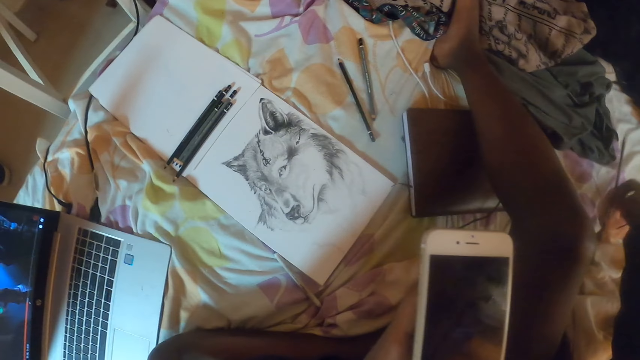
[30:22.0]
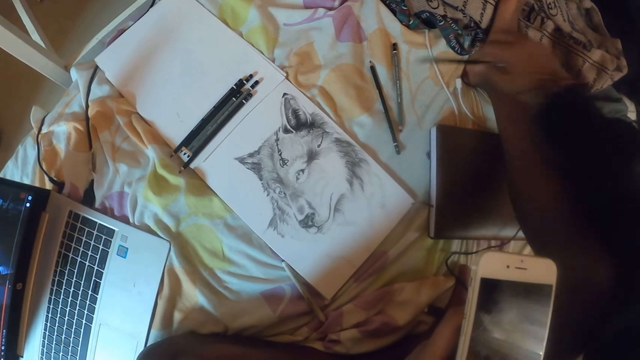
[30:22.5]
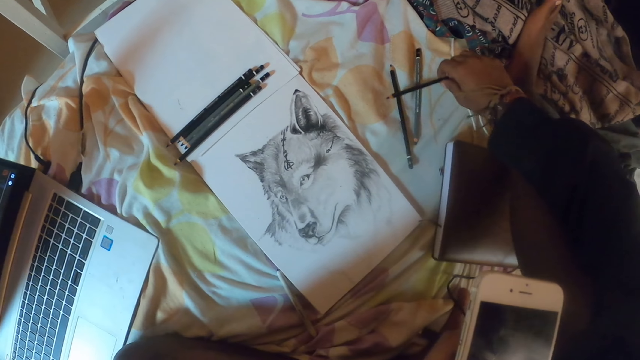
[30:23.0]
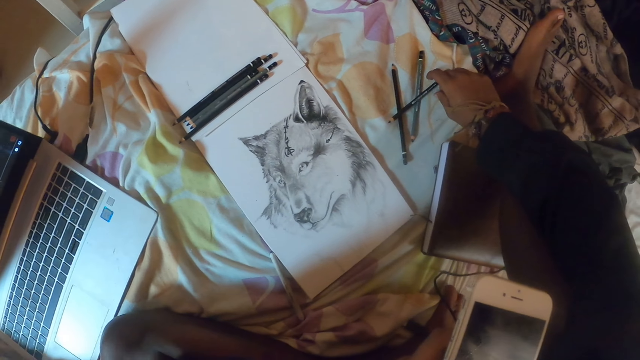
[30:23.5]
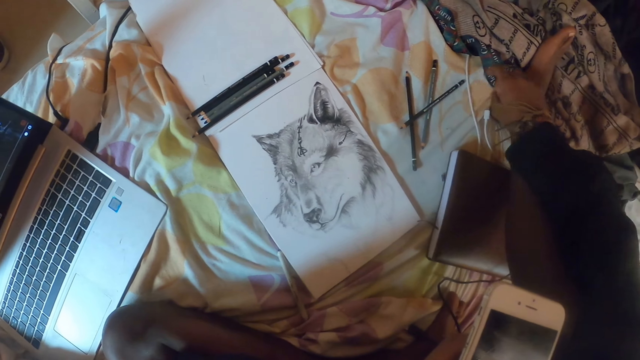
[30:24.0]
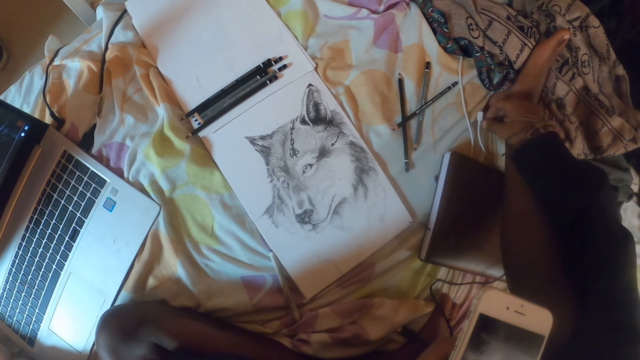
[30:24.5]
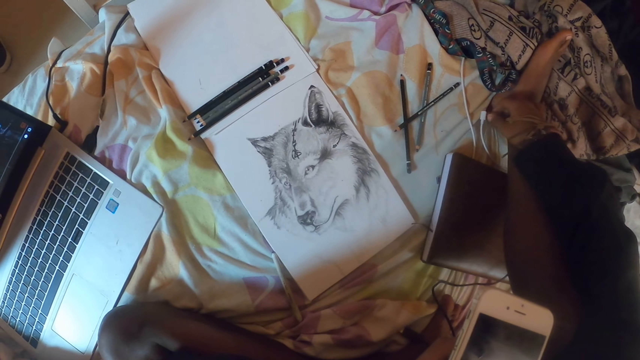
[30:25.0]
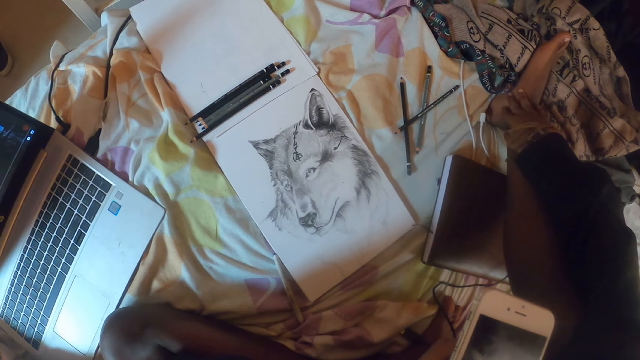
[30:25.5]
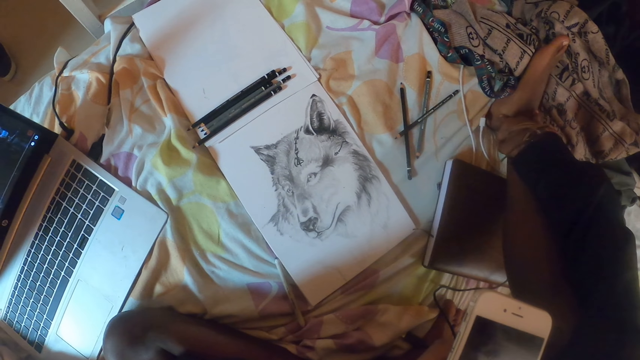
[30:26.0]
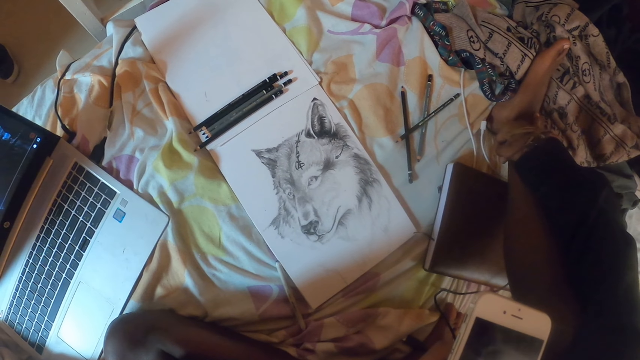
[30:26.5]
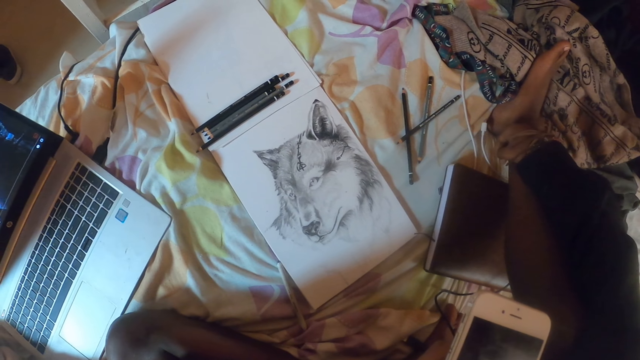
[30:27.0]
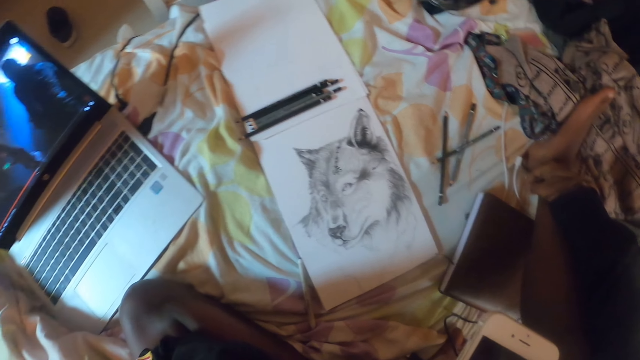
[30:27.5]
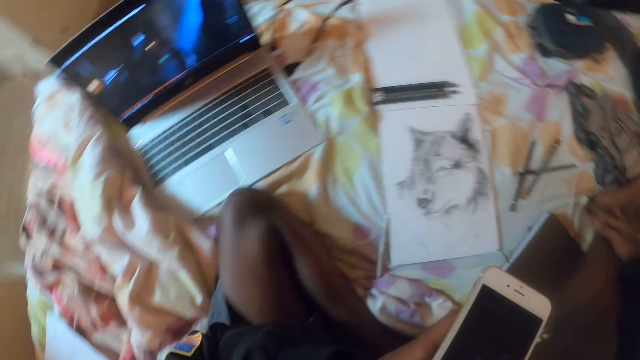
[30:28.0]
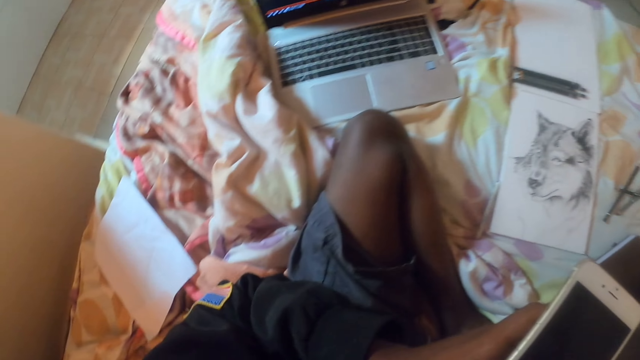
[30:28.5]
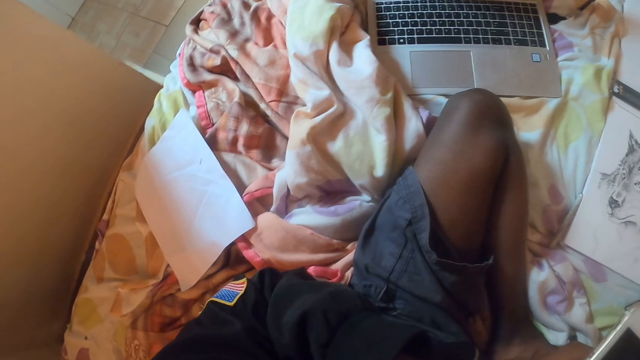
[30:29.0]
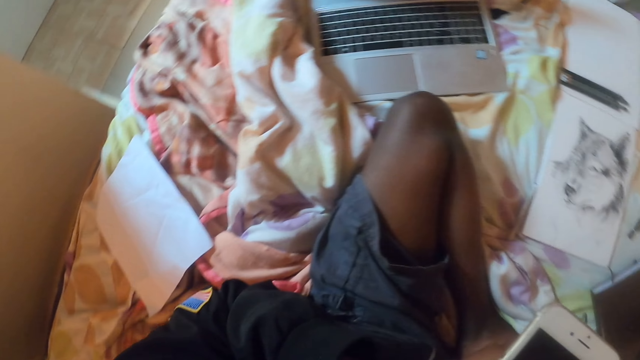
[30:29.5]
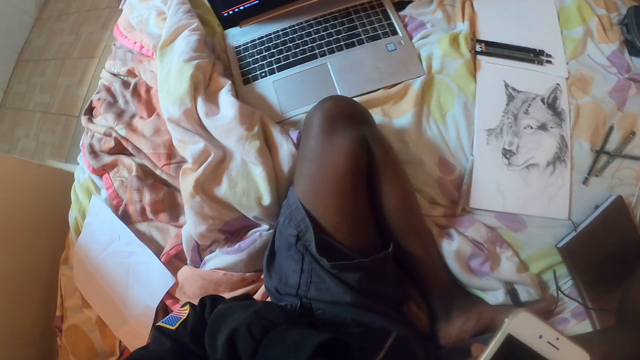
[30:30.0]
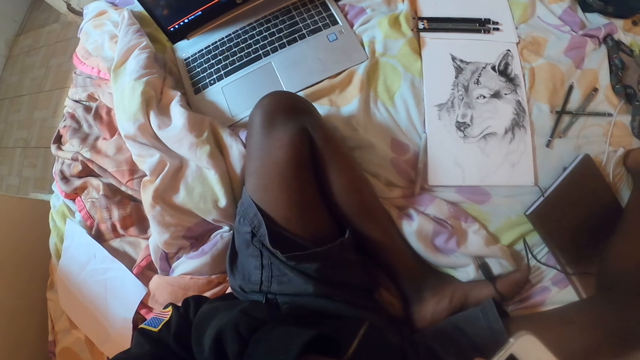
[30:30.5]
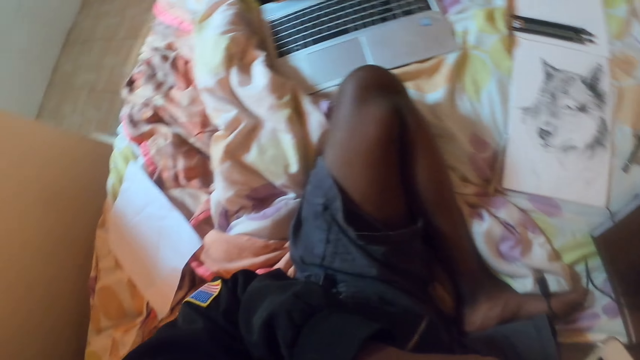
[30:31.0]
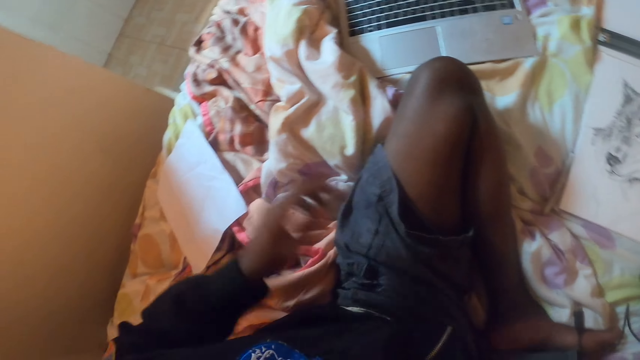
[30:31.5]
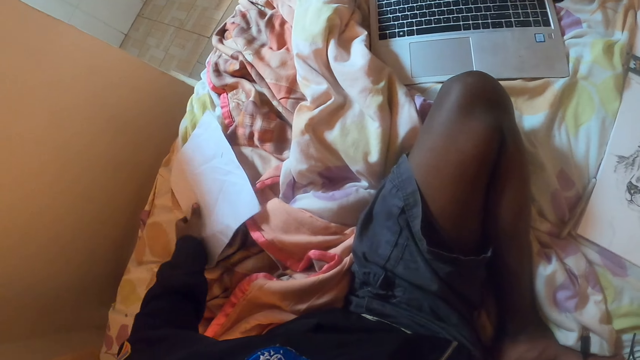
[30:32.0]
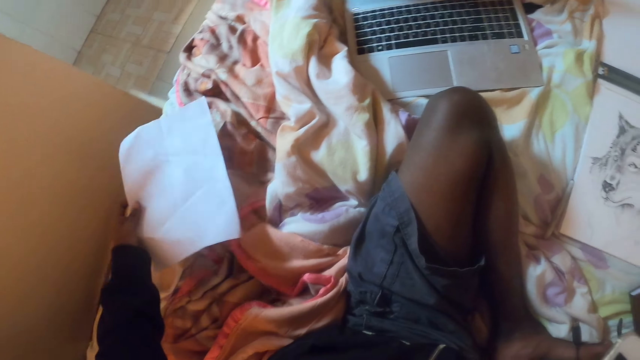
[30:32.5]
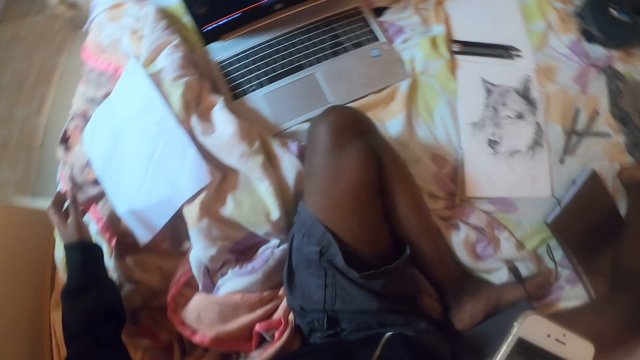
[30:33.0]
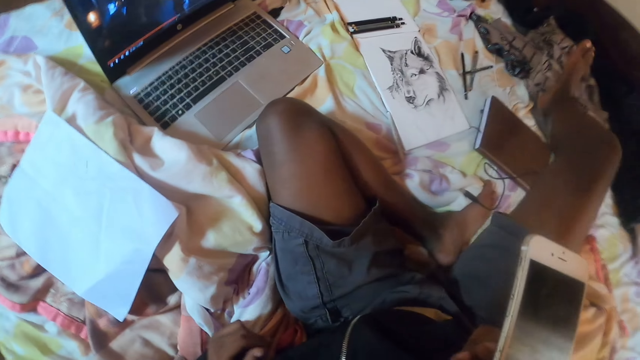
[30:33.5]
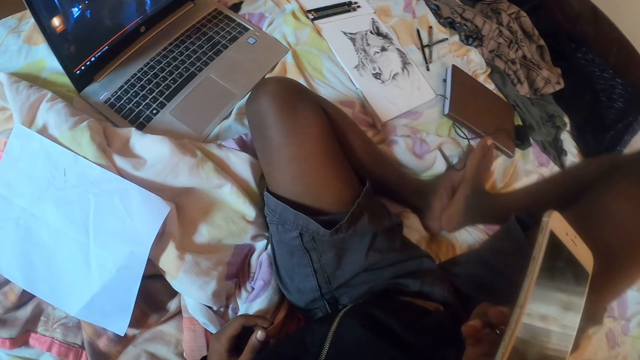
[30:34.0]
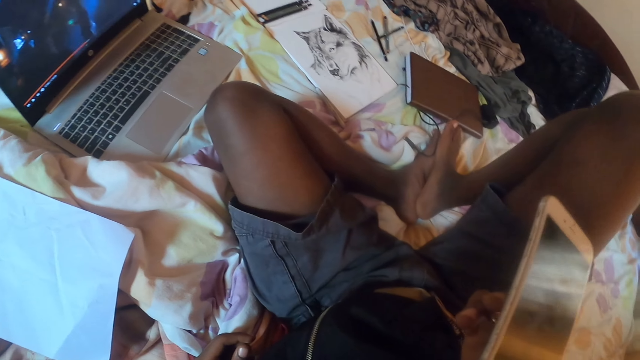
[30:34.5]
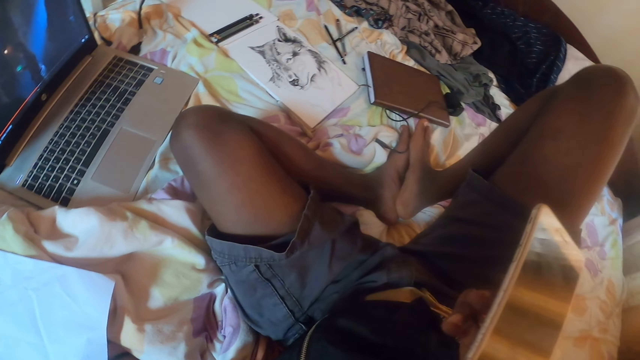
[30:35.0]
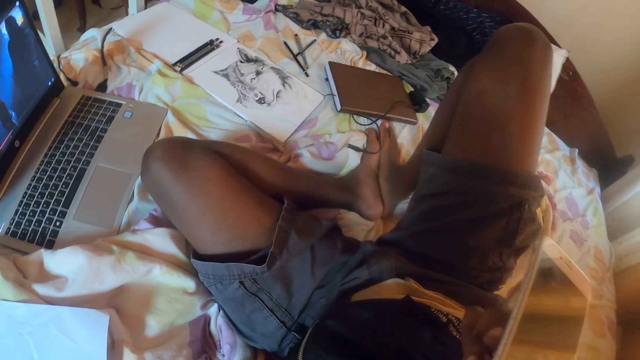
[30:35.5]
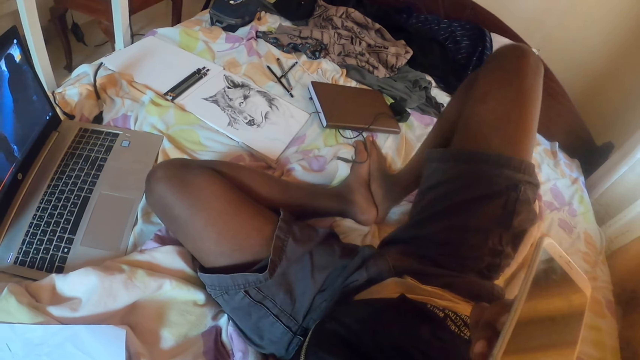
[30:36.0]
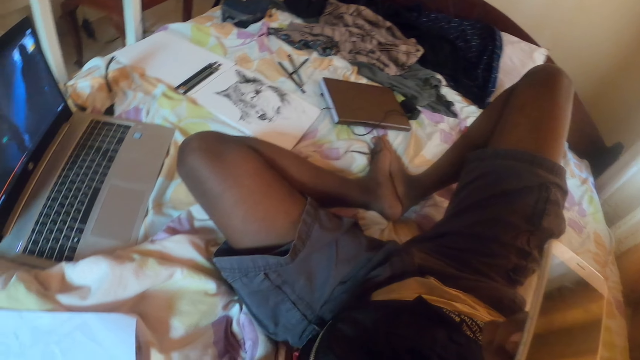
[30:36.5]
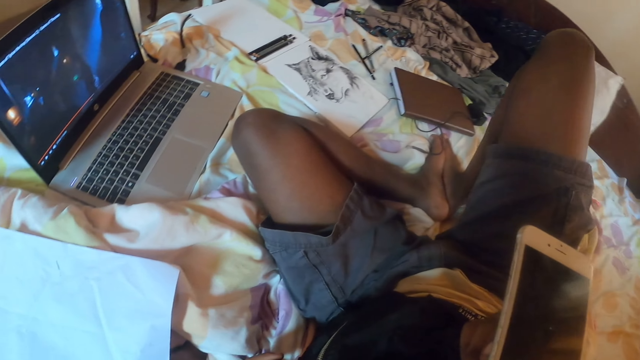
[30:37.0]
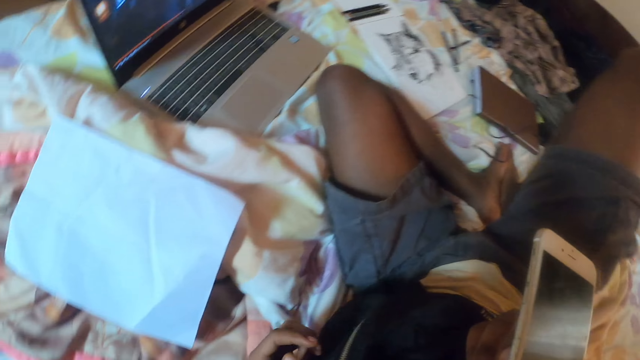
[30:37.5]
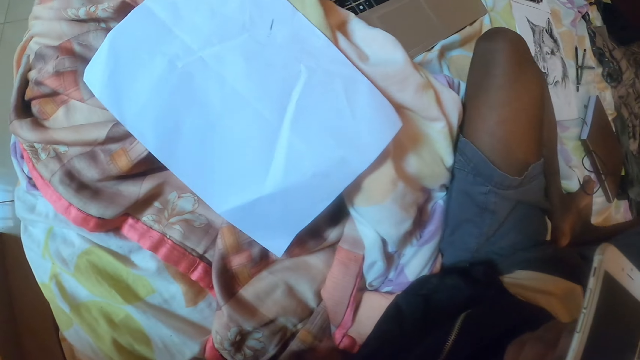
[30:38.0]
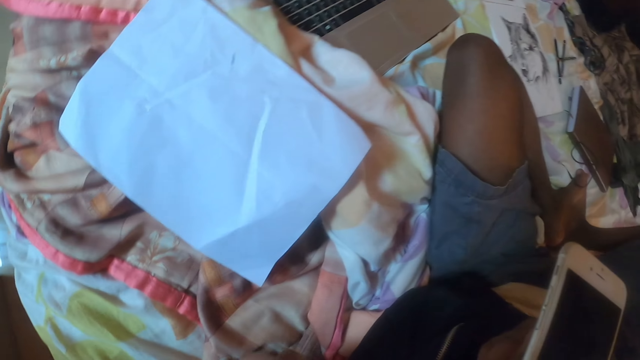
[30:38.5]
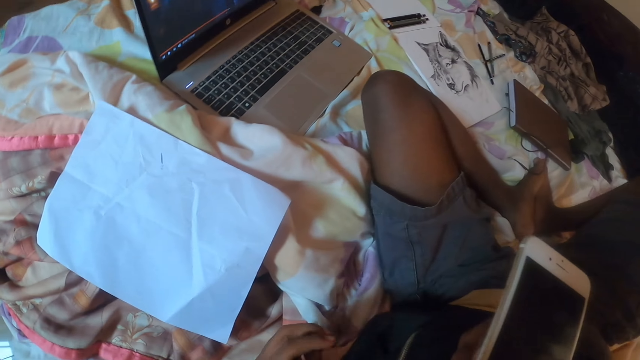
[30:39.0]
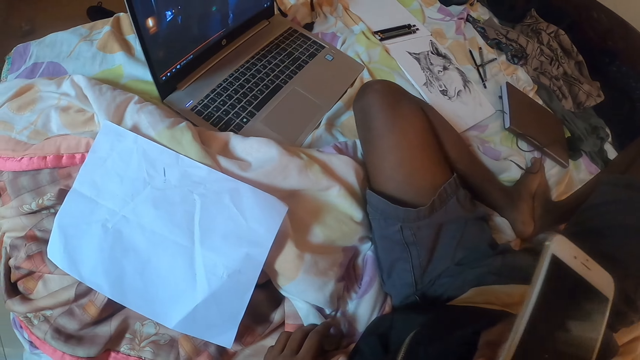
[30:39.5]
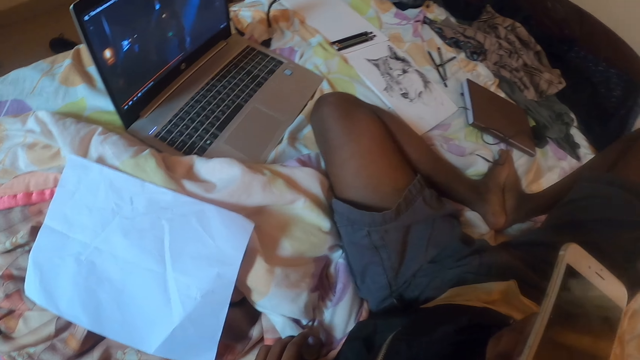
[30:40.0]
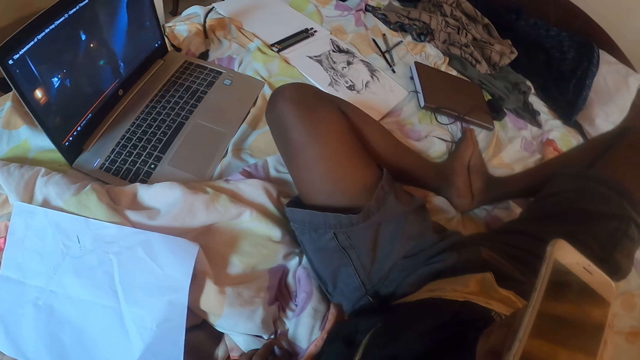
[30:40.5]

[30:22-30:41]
The camera wearer picks up a pencil. They drop the pencil down. They look around the bed. They pick up a paper. They drop the paper down. They look around the bed.

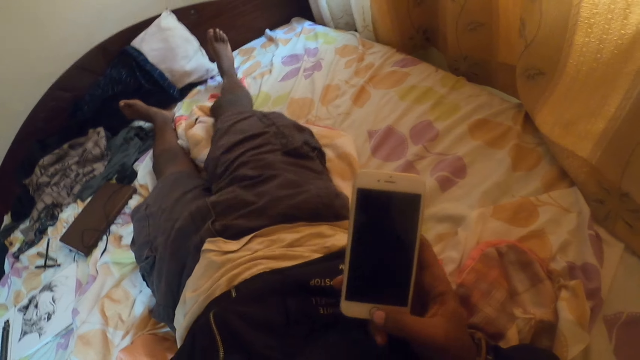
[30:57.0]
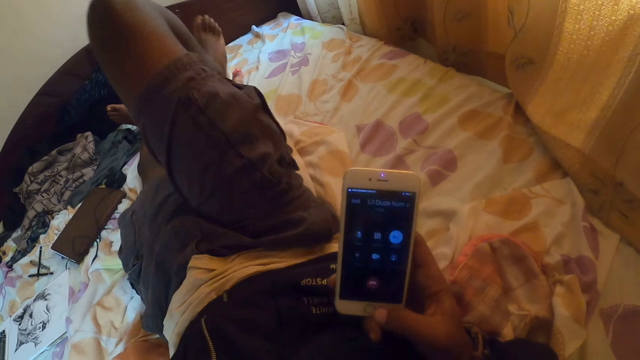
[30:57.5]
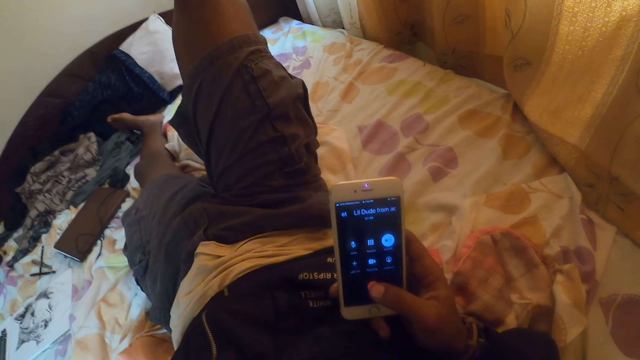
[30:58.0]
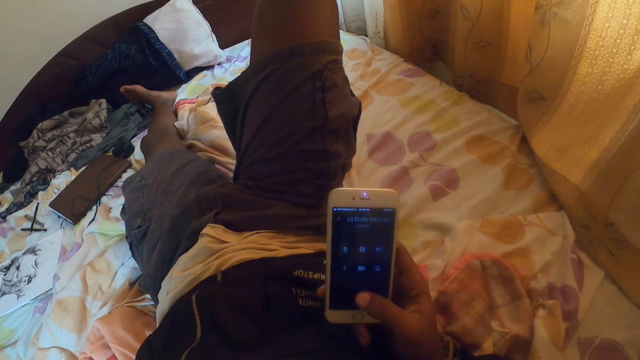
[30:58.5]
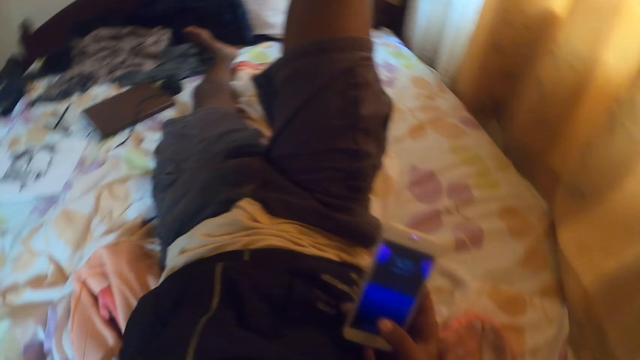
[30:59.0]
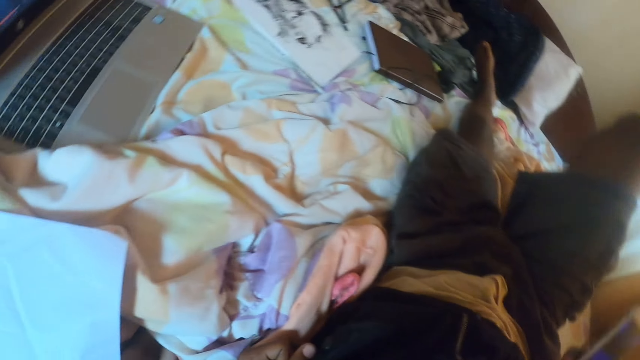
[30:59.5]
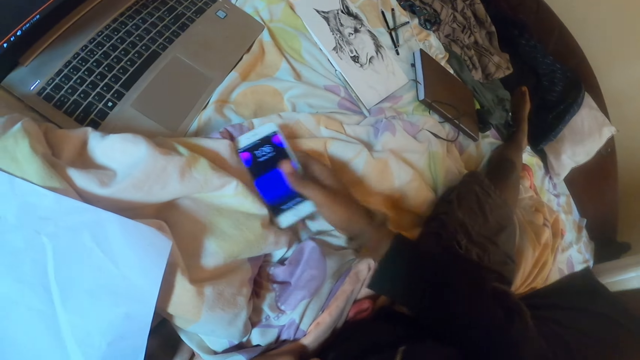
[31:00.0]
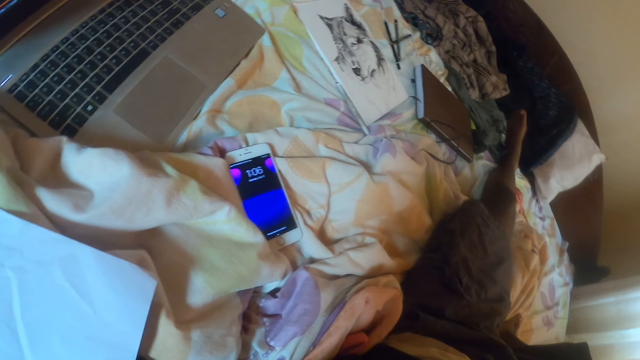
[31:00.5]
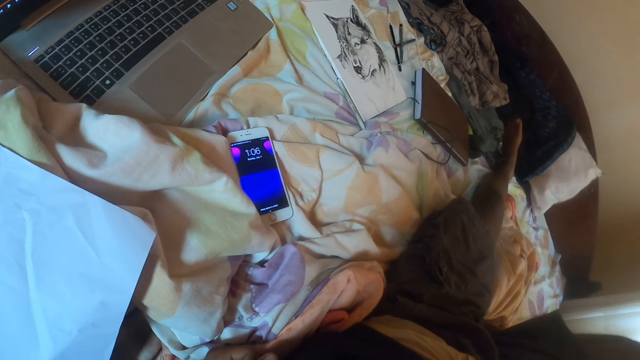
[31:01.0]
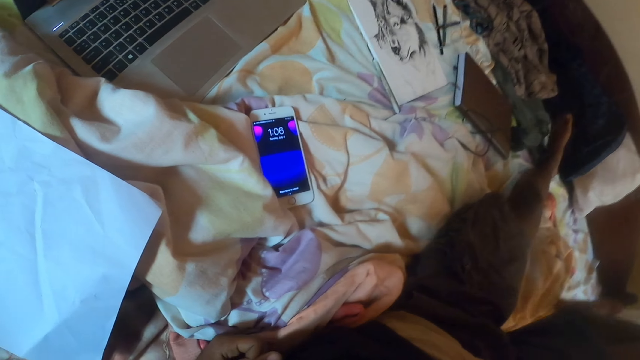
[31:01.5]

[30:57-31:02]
The camera wearer scrolls the phone. They put the phone down.
